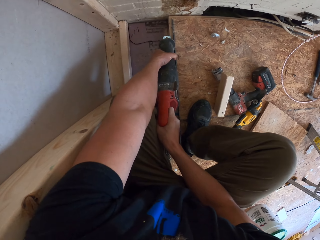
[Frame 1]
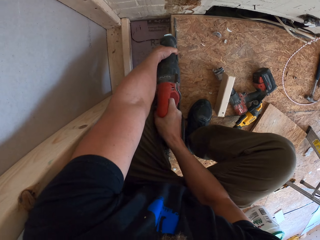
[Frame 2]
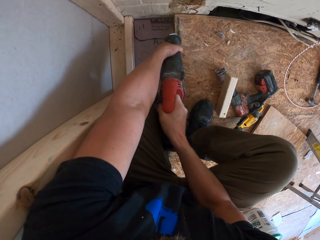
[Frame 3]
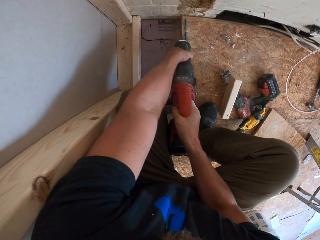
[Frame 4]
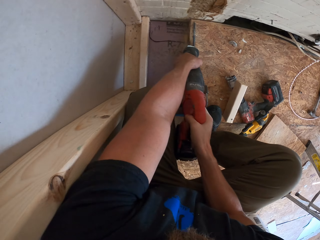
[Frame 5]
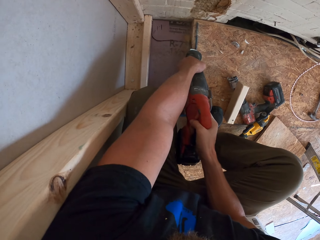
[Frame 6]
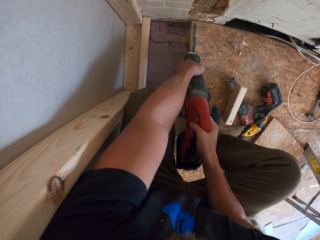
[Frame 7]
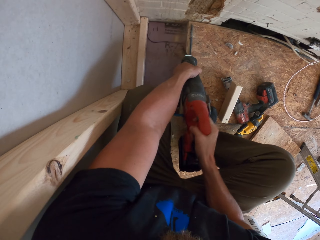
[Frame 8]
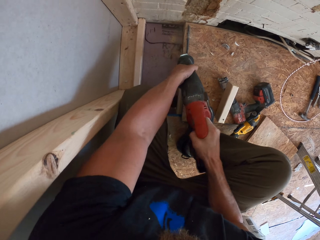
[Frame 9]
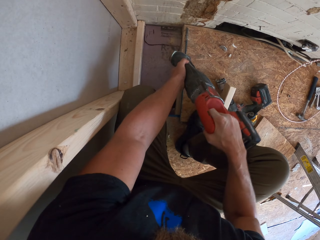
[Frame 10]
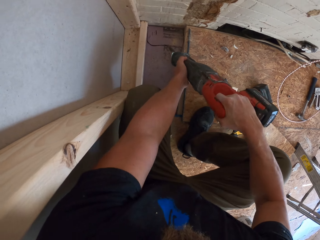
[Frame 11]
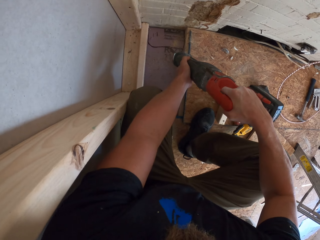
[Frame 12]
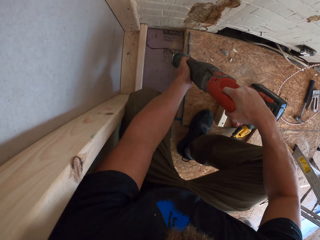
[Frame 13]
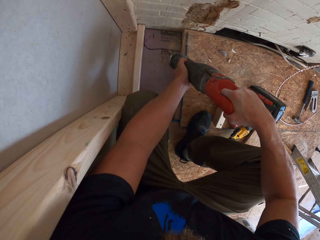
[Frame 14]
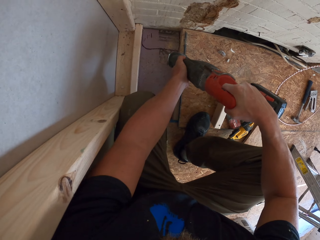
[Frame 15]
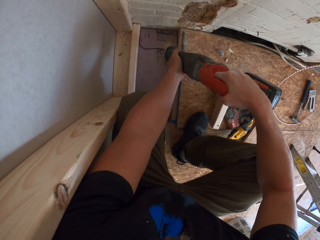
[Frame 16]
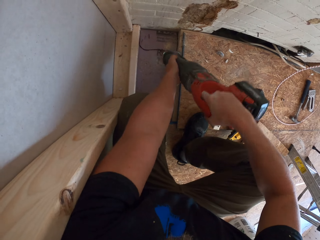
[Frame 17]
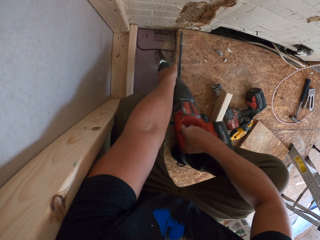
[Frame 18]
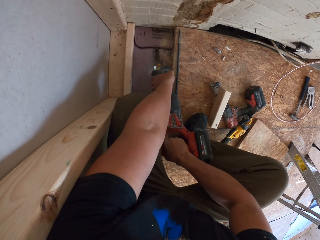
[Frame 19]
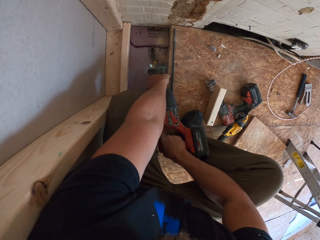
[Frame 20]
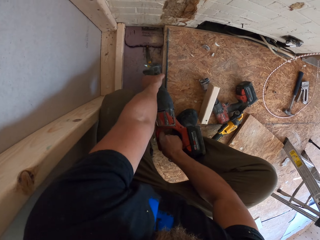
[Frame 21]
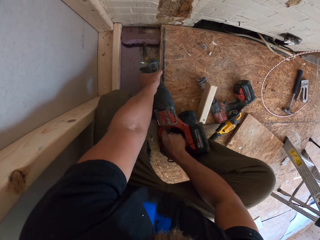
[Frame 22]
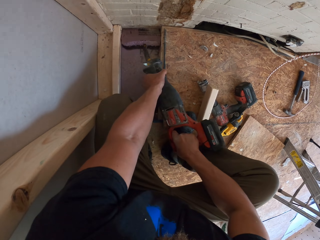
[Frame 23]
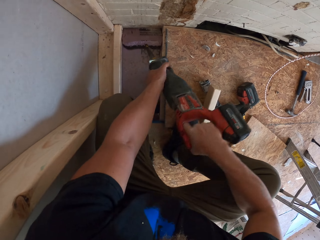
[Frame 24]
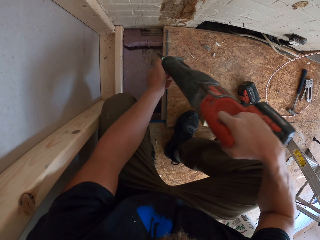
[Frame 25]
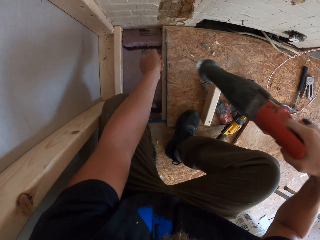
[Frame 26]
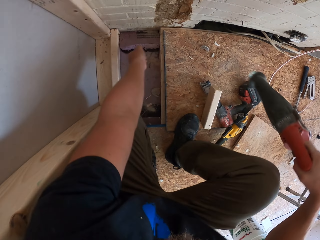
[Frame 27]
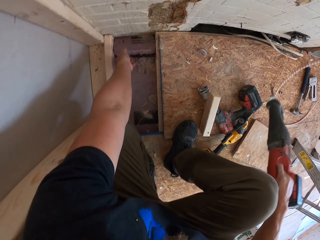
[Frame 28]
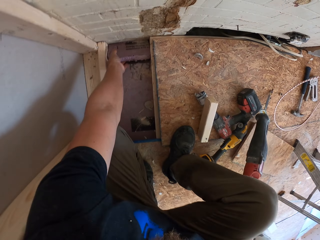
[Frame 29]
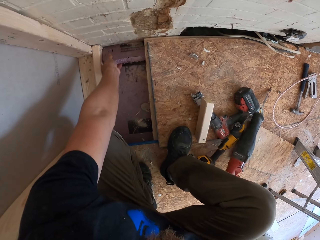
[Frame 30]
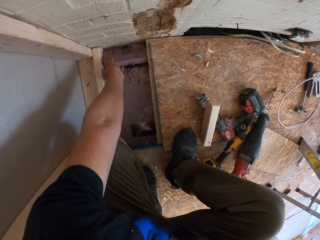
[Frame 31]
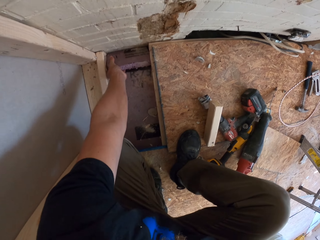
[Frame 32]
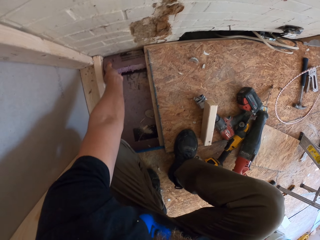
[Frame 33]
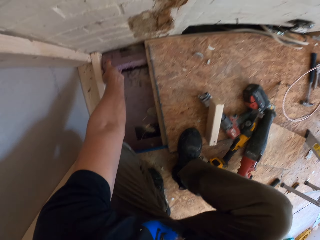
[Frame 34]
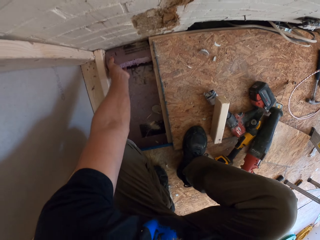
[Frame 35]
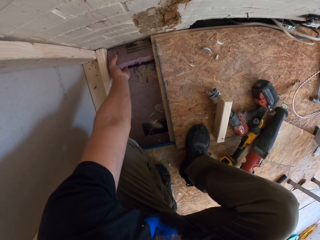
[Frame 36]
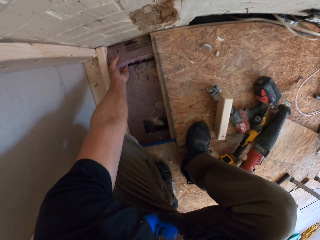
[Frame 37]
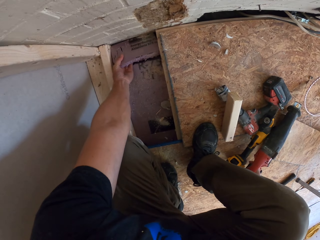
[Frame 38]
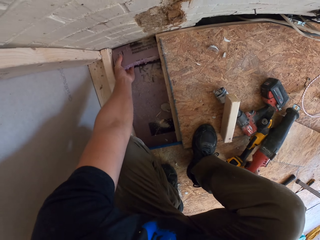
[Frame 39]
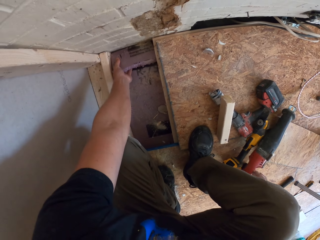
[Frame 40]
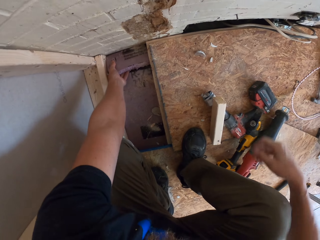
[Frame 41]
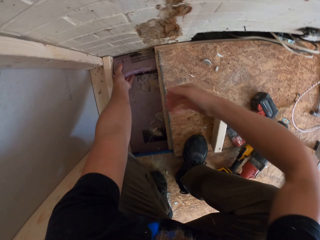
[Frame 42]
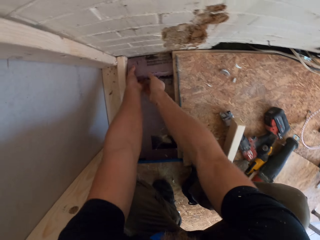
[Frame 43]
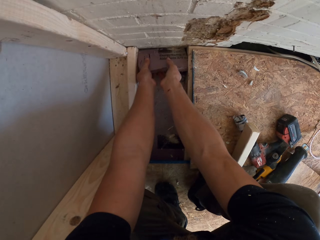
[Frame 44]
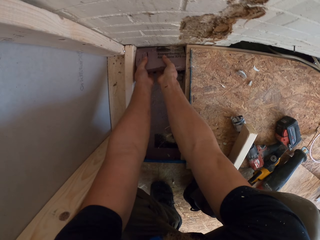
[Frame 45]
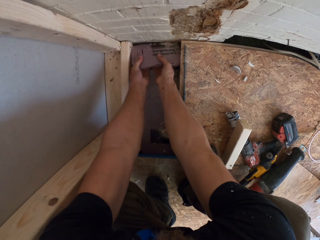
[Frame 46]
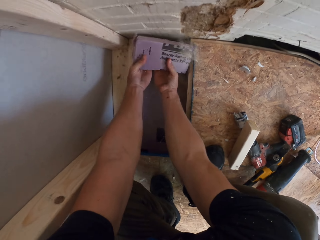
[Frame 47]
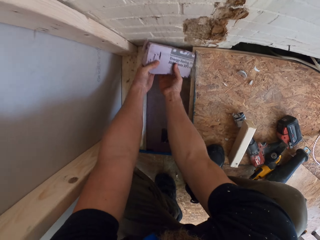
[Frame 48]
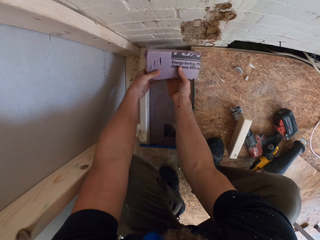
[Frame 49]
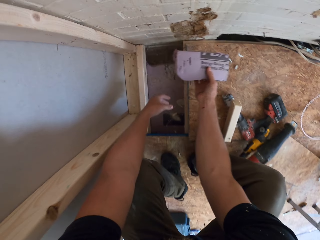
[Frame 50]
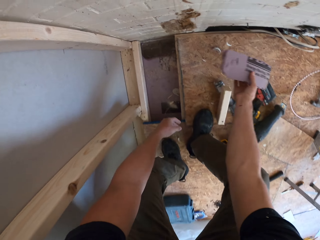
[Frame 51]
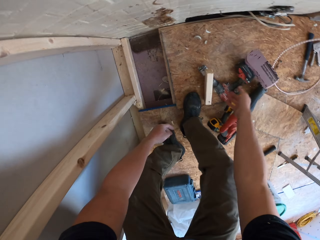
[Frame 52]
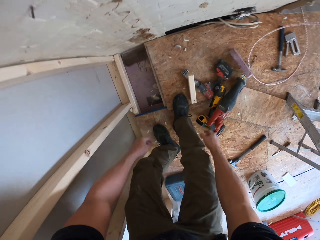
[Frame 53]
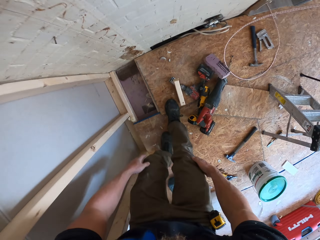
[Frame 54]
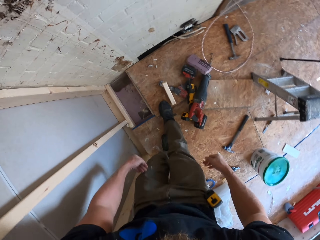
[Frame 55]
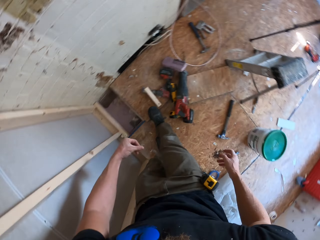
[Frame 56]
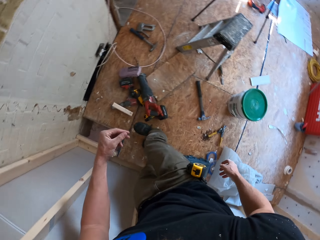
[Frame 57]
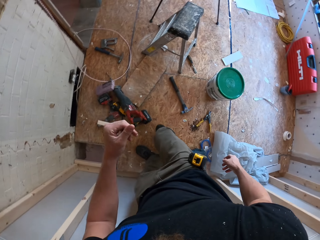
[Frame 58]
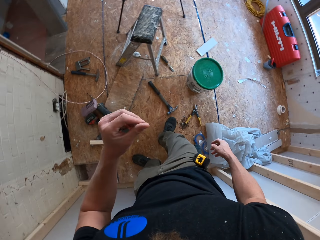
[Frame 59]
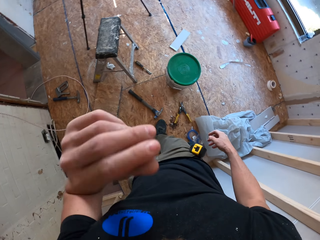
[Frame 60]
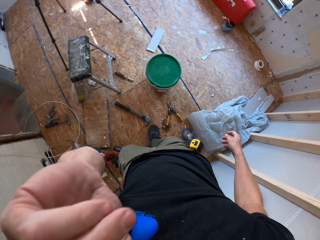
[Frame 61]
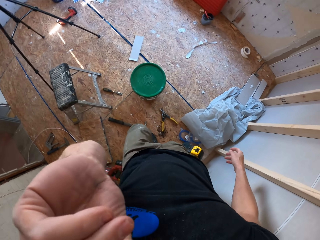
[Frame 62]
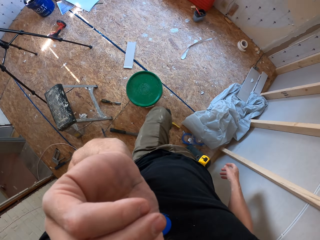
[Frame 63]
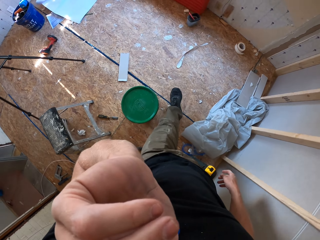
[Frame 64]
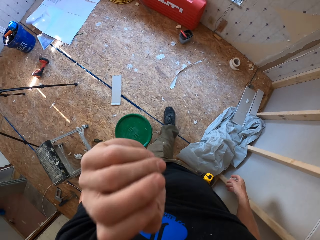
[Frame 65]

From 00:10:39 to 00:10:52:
The camera wearer lifts the cutter. He puts down the reciprocating saw machine. He takes the piece of wood. He picks up the wood cutter. He puts down the piece of wood. He stands up and walks. He touches his face.

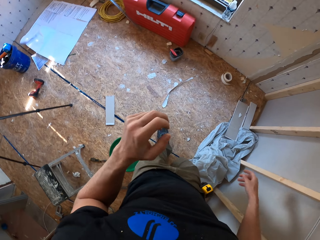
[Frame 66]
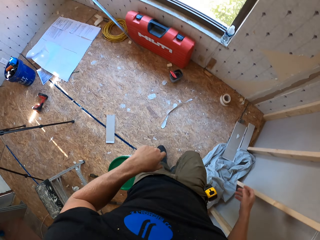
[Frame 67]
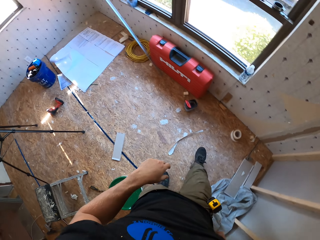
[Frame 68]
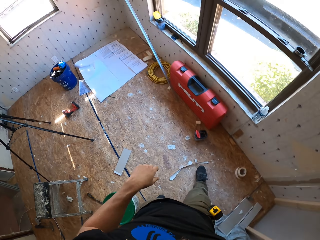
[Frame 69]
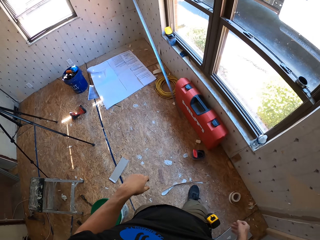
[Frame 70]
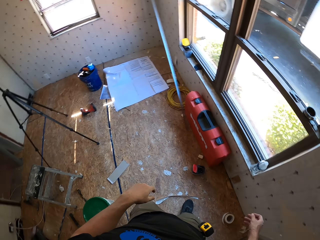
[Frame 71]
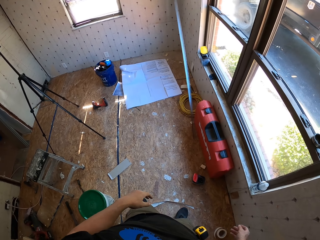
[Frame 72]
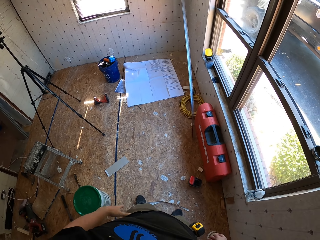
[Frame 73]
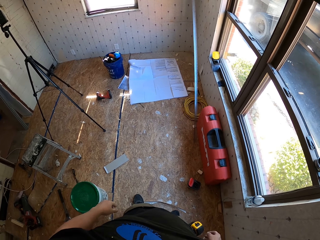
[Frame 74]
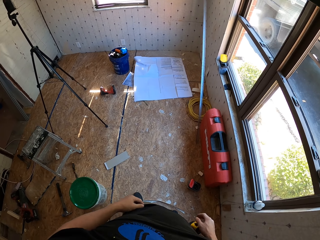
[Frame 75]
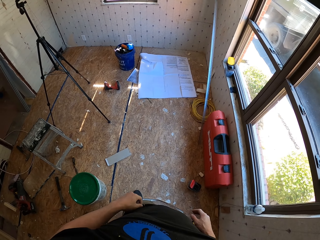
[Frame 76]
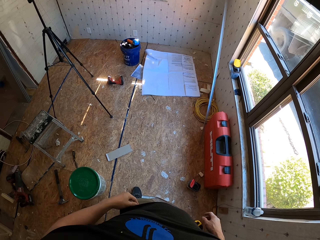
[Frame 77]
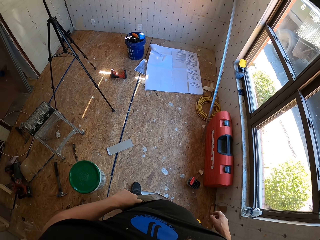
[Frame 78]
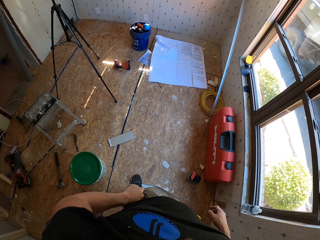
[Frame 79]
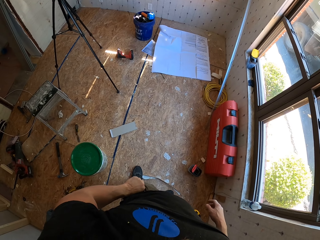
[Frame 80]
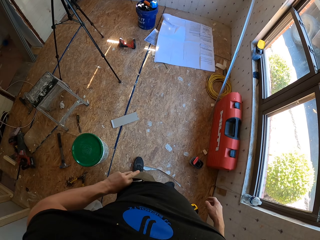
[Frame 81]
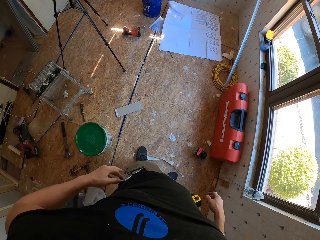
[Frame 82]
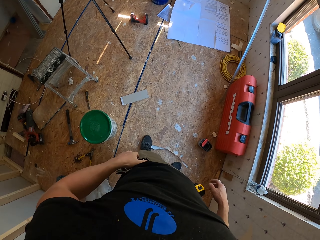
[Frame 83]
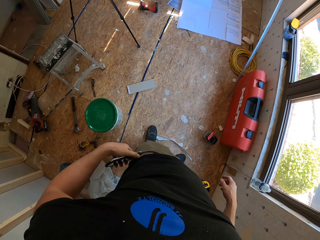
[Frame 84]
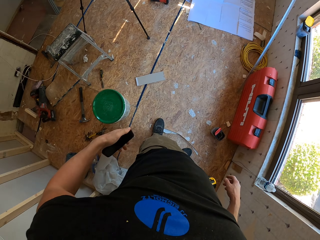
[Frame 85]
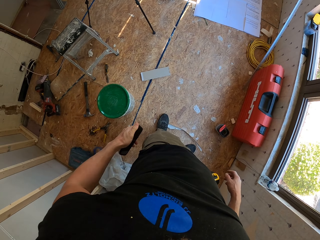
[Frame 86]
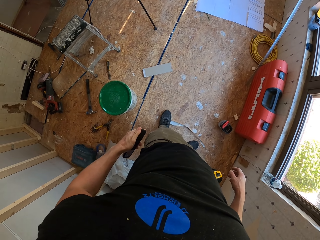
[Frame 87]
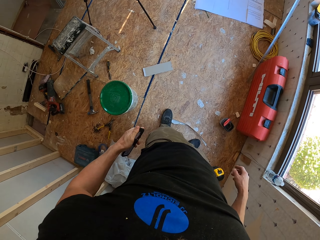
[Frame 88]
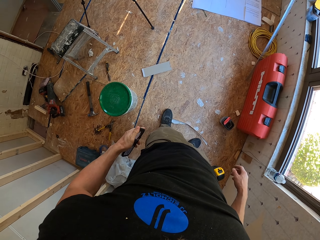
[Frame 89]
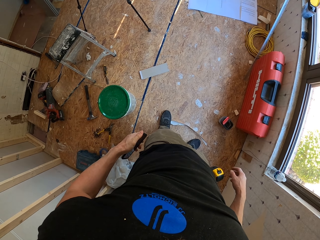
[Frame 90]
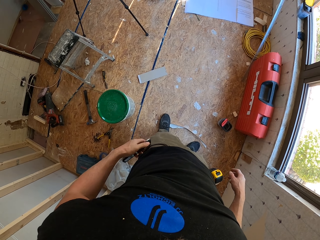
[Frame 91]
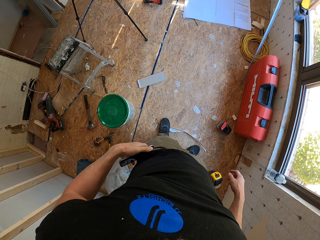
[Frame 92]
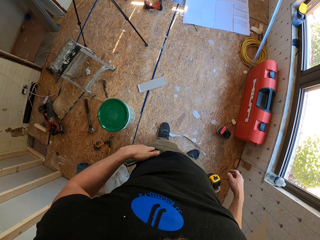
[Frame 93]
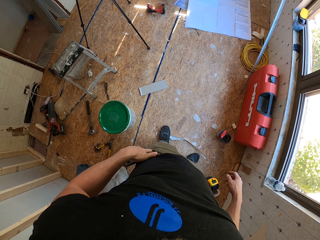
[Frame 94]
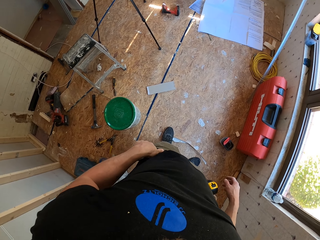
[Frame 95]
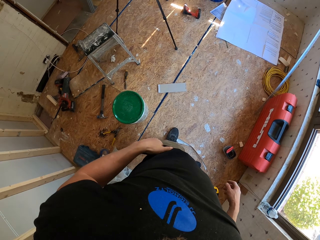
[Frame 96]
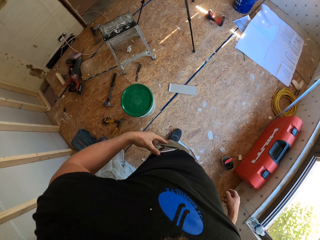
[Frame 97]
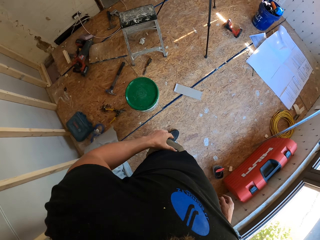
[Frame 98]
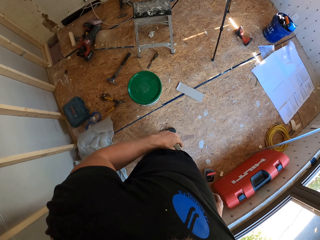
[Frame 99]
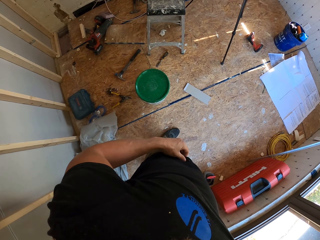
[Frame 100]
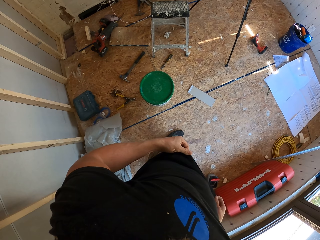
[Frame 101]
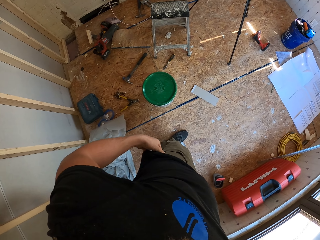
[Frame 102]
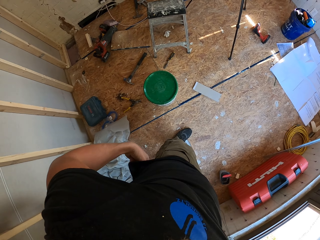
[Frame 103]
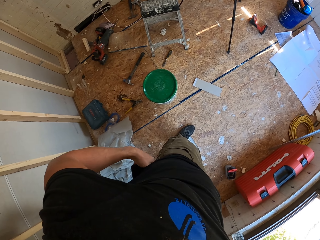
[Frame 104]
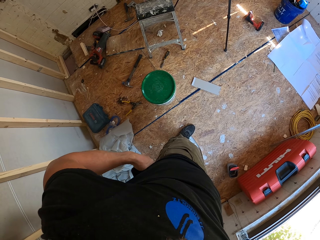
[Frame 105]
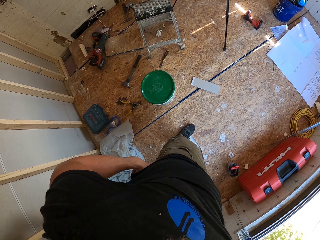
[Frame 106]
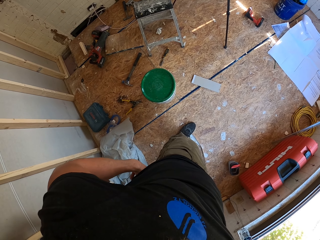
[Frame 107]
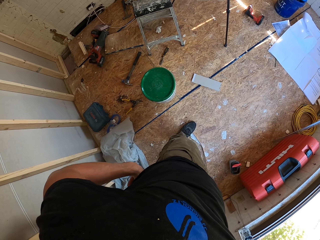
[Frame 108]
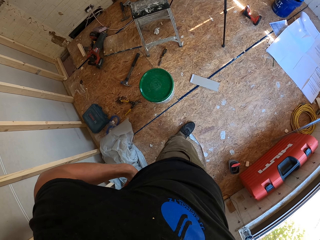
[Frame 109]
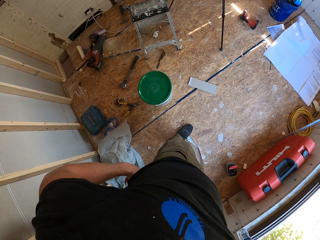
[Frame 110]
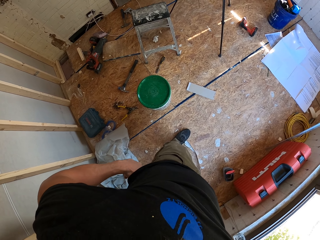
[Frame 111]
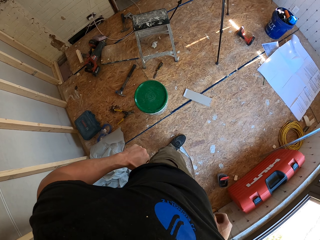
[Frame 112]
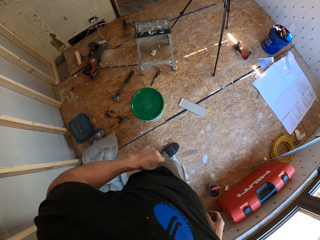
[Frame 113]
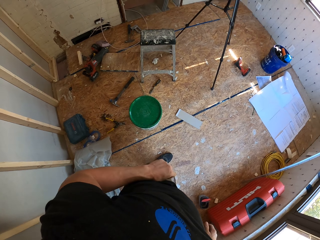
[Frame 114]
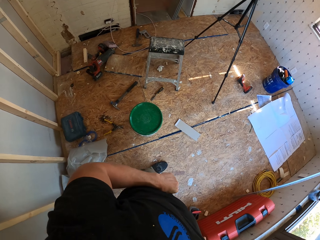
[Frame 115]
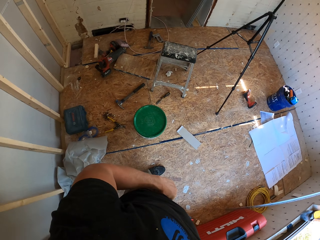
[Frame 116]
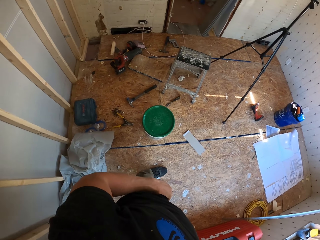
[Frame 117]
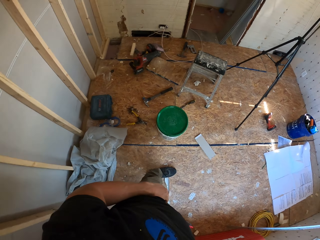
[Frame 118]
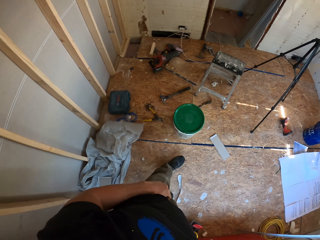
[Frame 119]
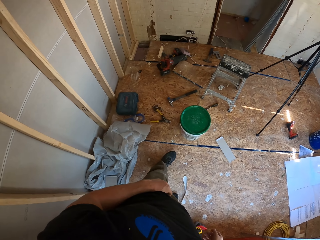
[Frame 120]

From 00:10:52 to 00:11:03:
The camera wearer puts down his hand. He walks towards the window. He takes his phone from his pocket. He presses his phone. He puts the phone in his pocket. He touches his cloth. He pulls his trousers. He looks around.
